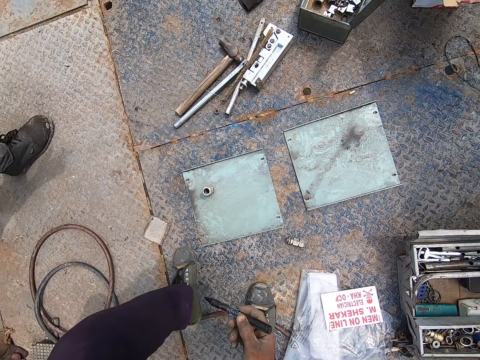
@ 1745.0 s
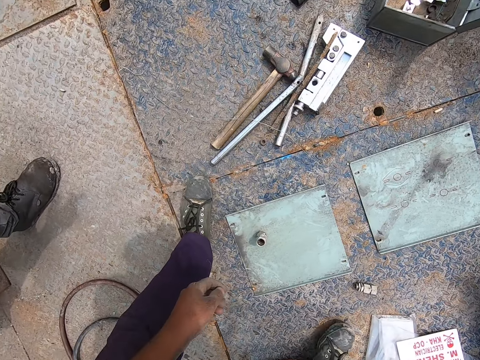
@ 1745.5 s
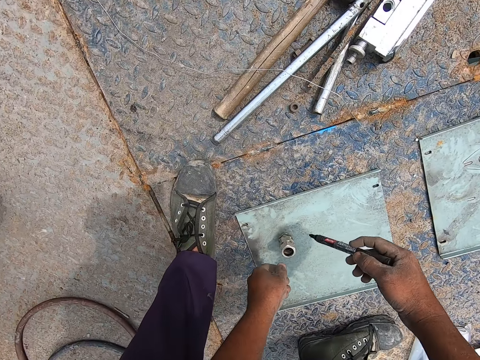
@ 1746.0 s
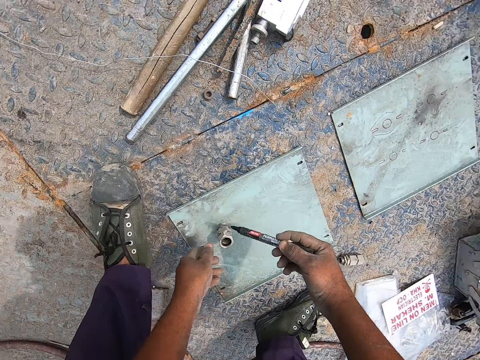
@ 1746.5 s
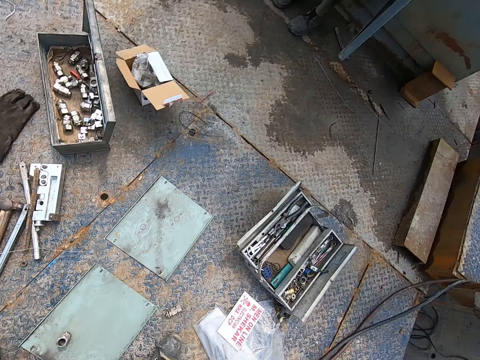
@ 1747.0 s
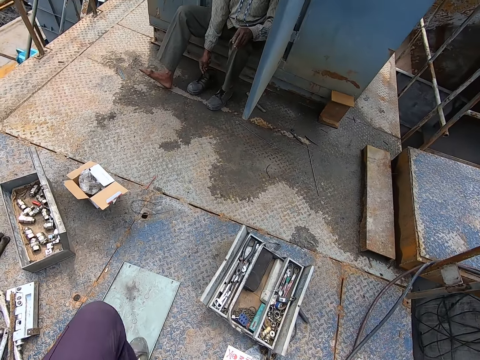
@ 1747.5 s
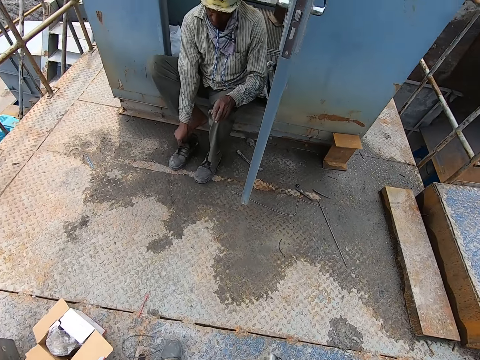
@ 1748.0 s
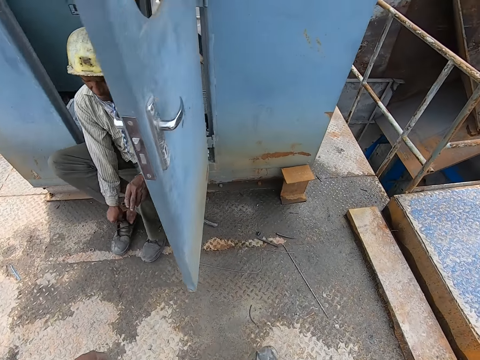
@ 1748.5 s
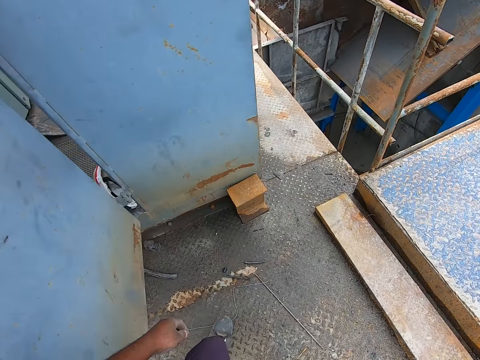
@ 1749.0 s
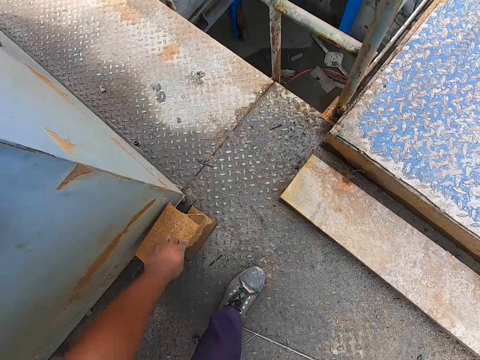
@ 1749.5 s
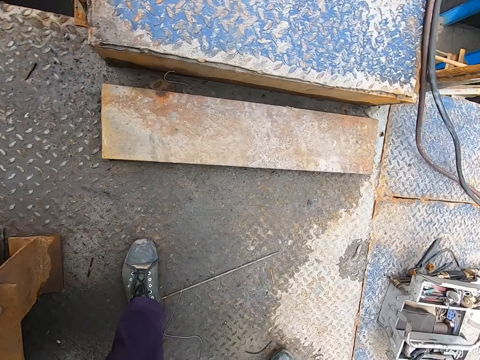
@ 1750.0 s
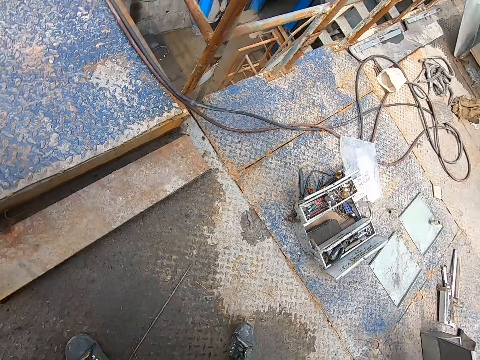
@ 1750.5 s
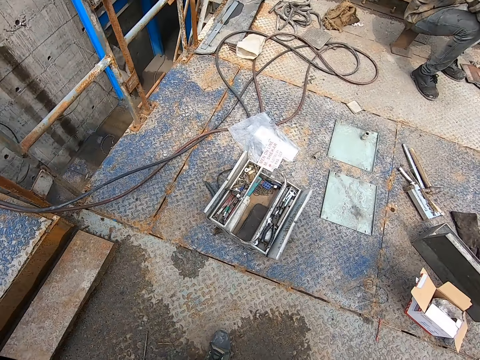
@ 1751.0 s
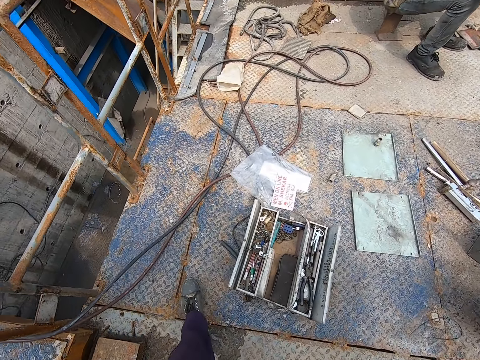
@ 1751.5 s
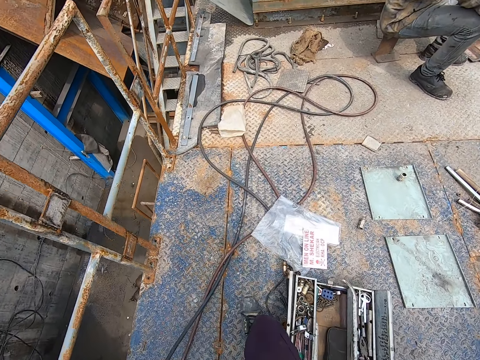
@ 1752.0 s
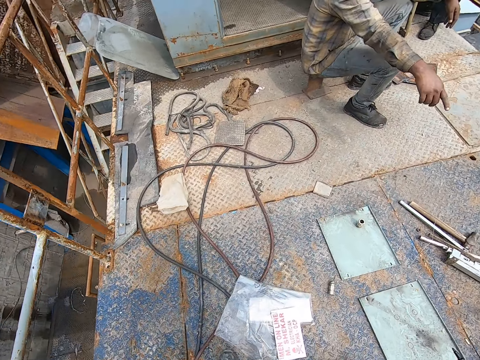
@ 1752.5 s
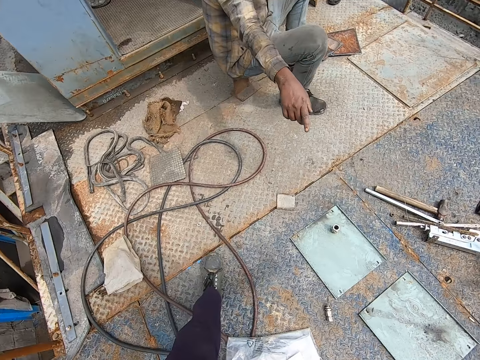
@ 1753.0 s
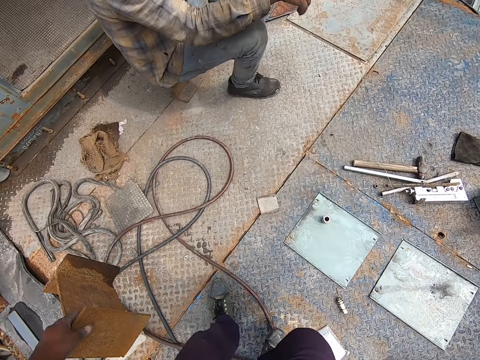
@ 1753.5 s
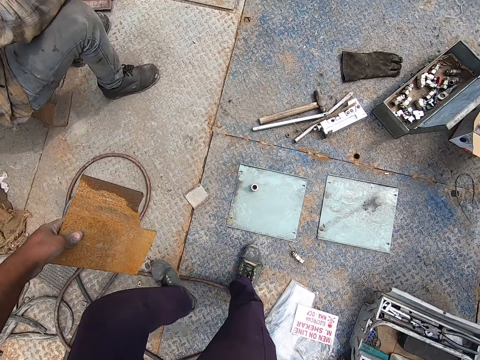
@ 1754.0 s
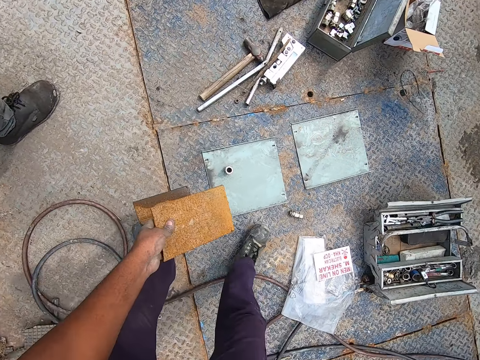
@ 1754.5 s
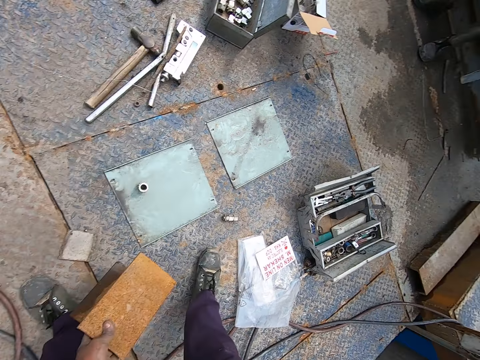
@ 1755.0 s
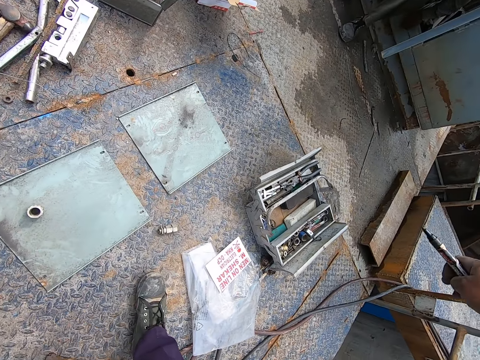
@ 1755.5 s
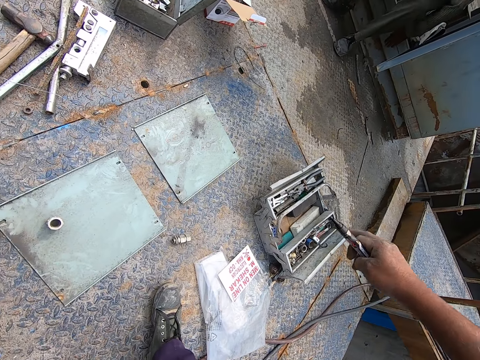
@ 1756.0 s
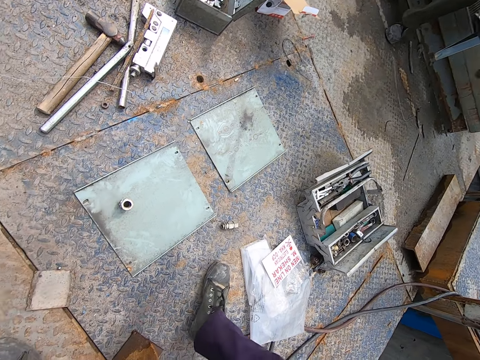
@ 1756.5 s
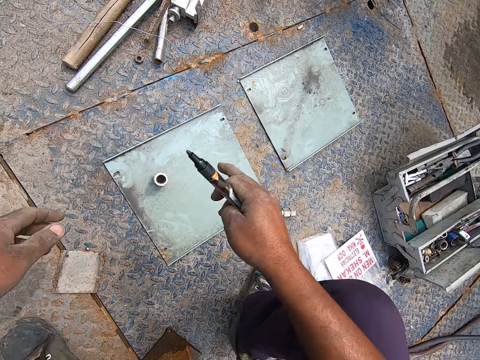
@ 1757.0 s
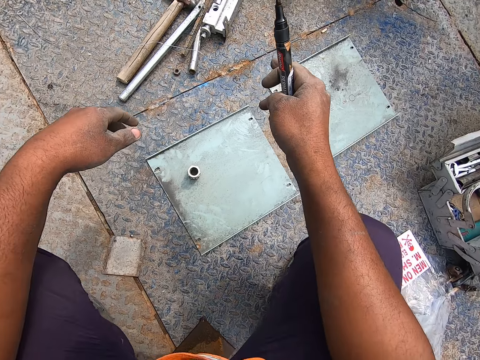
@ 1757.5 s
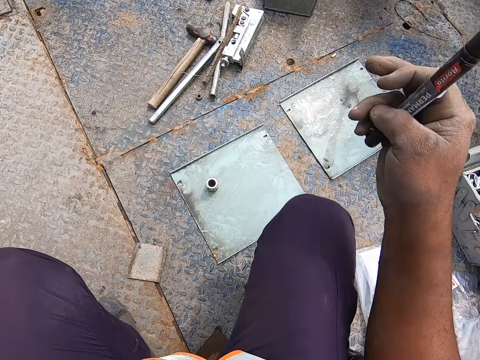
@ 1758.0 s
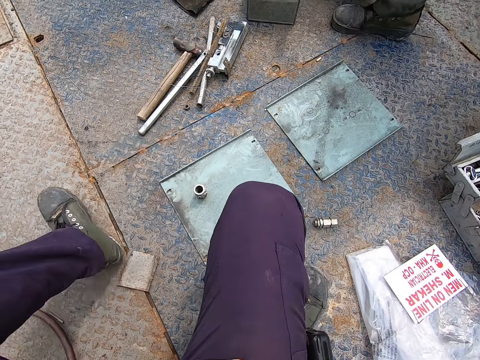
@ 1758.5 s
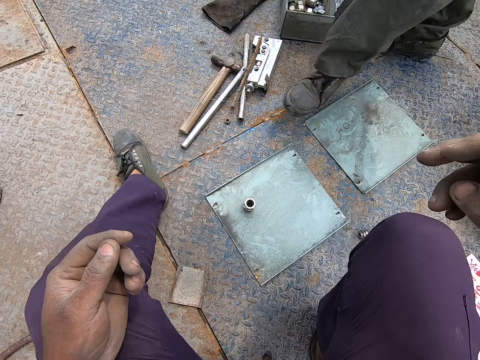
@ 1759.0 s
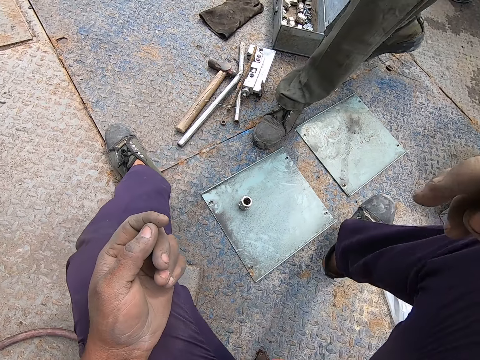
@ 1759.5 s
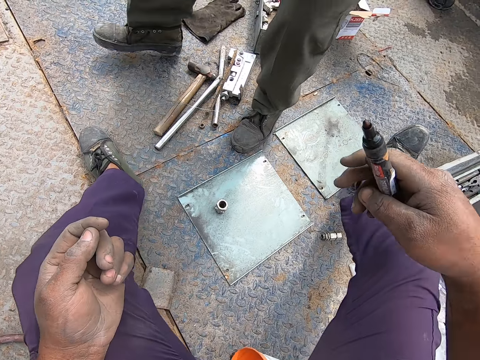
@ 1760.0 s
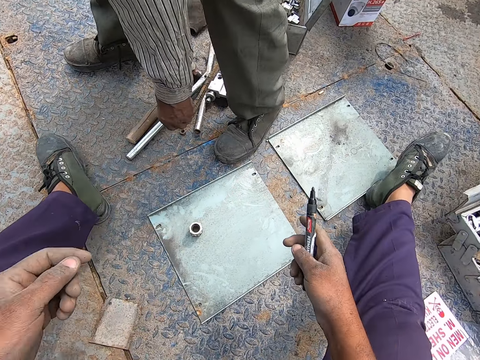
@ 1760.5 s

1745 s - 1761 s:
The camera wearer walks around the place. They pick a metal stool from the floor. They put the stool on the ground. They sit on the stool.

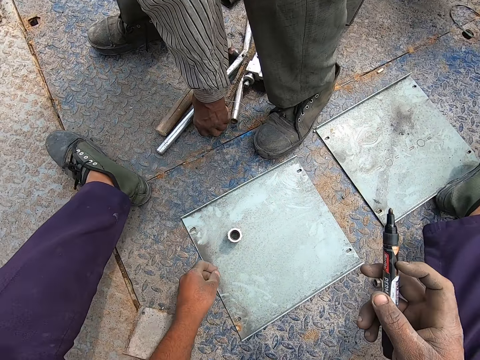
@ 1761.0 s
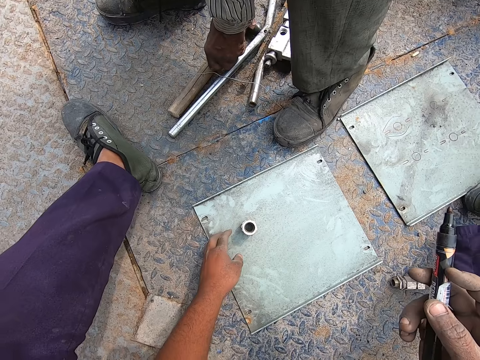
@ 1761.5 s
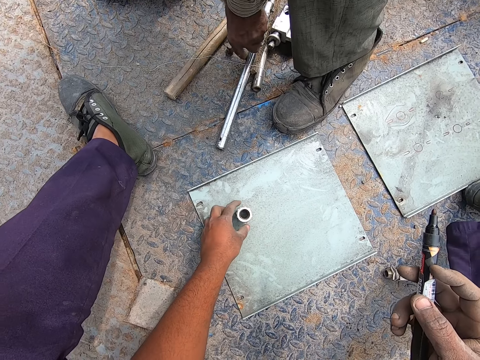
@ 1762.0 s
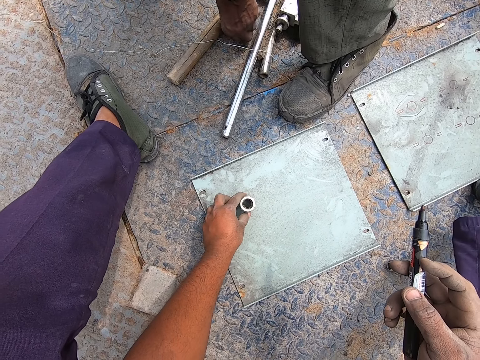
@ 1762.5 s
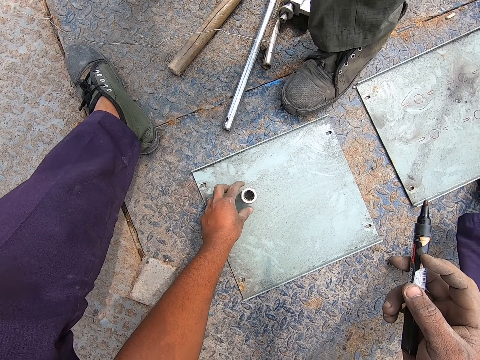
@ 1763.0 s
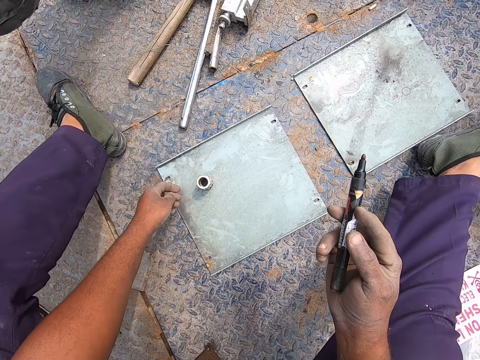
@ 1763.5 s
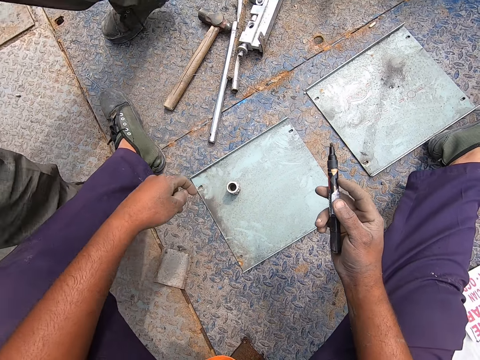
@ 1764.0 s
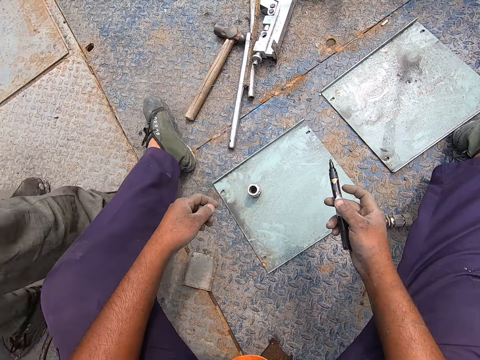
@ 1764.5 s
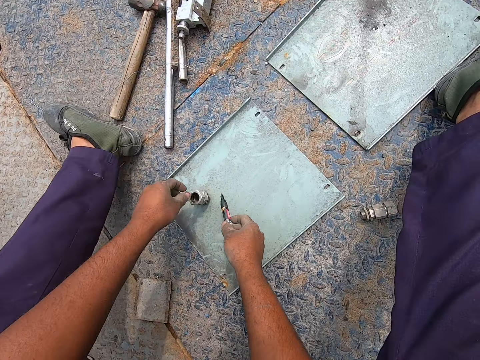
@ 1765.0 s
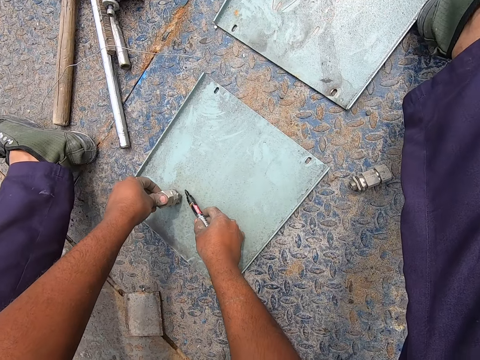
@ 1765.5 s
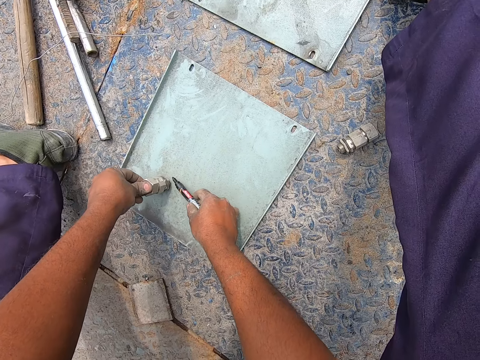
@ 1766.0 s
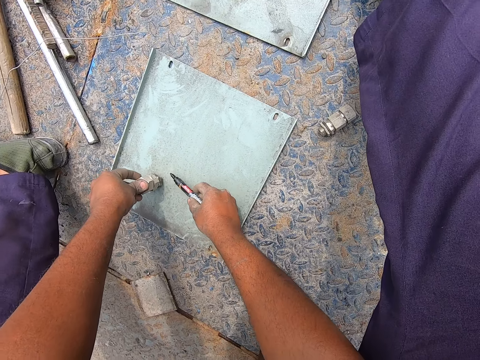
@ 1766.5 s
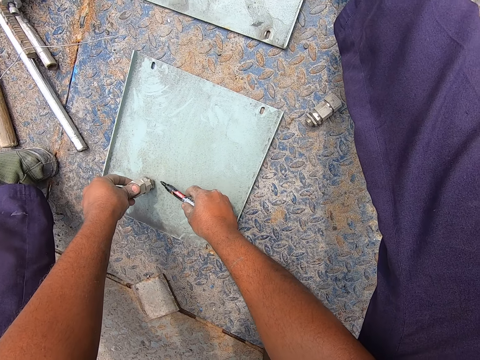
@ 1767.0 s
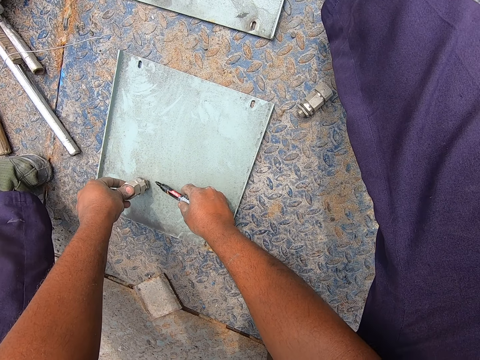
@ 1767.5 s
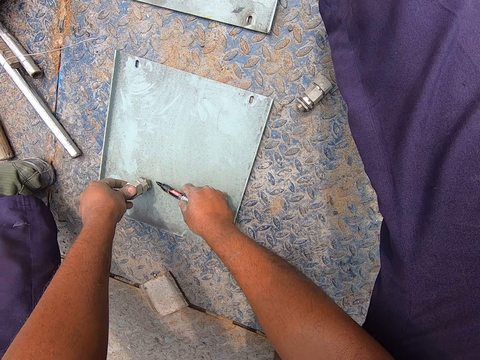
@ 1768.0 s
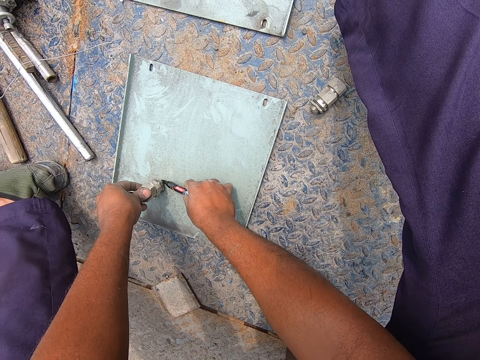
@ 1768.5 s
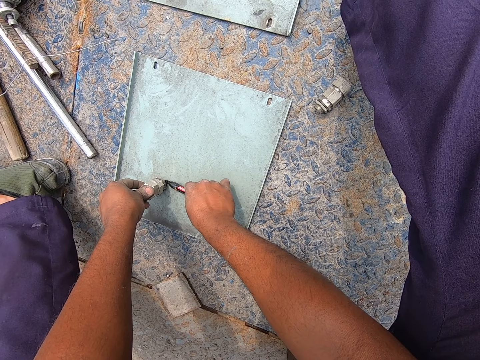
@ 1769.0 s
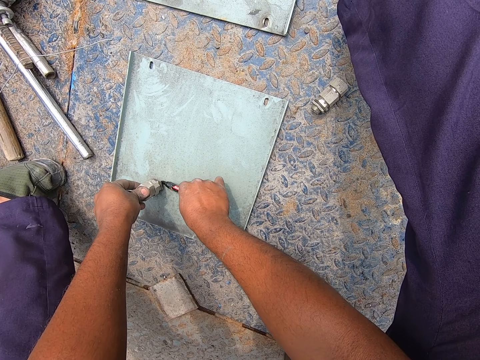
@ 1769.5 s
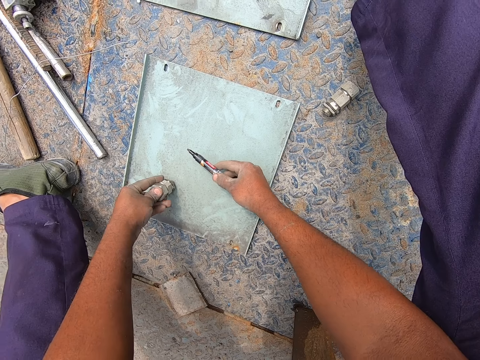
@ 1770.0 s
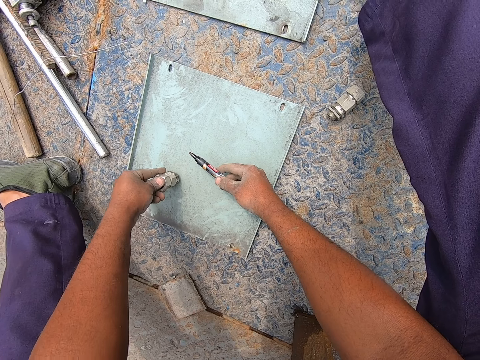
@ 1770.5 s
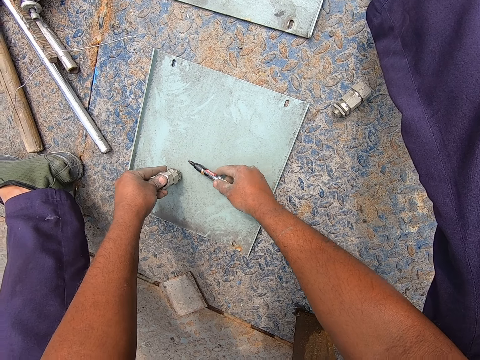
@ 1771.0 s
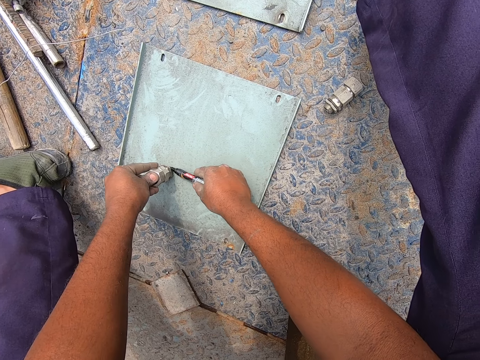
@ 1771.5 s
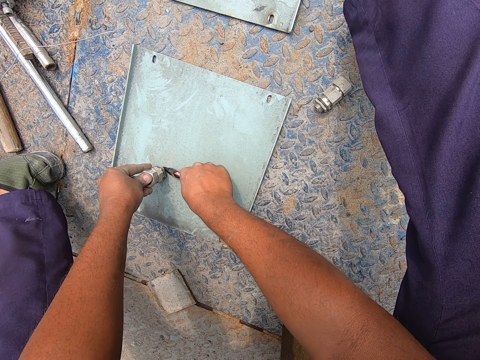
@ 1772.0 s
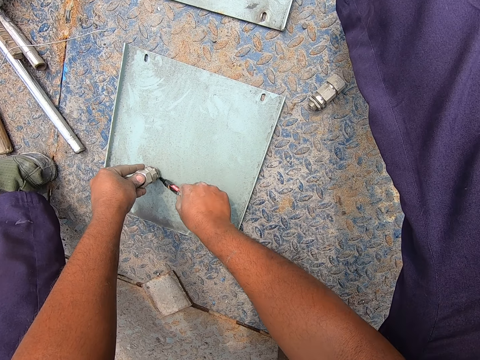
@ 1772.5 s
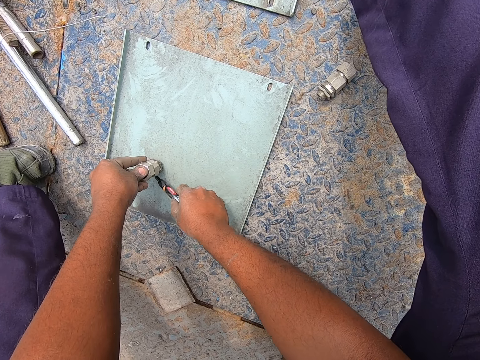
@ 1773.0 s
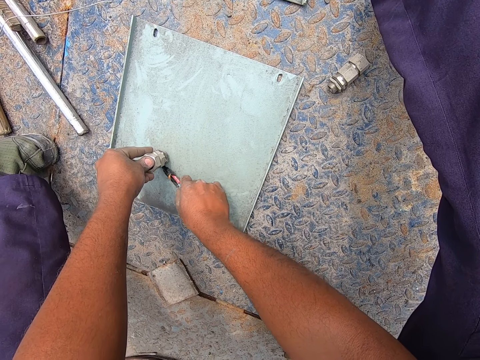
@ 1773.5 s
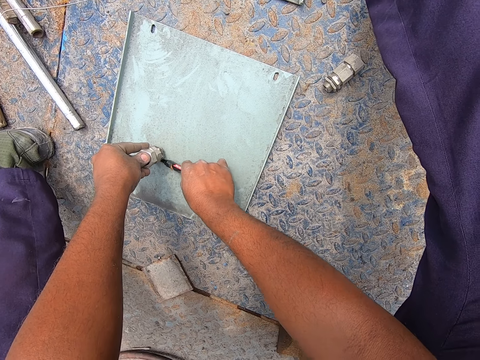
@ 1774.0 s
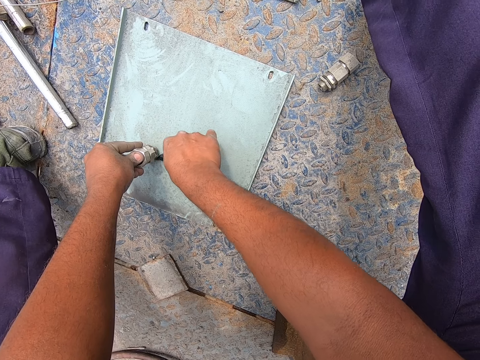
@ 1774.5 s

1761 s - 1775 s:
The camera wearer adjusts the nut on the metal. He holds the nut with his hand. He draws the shape of the metal on the iron using the marker pen. He sketches the nut with the pen.
